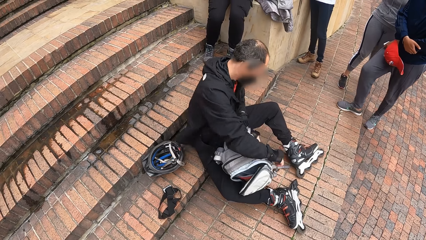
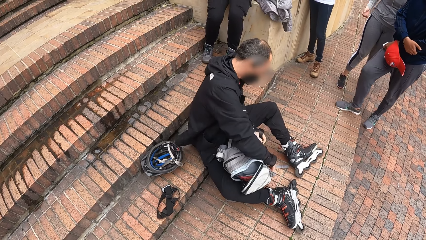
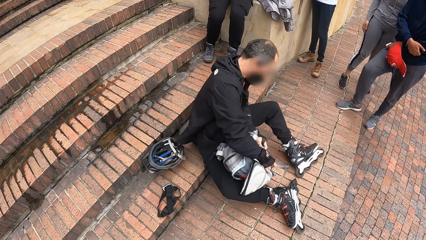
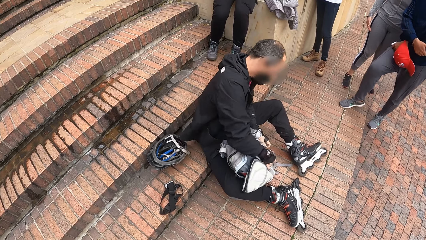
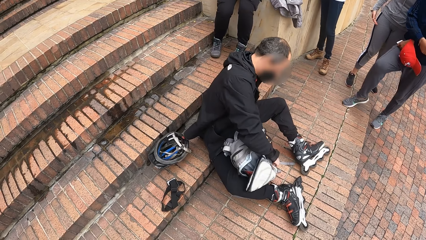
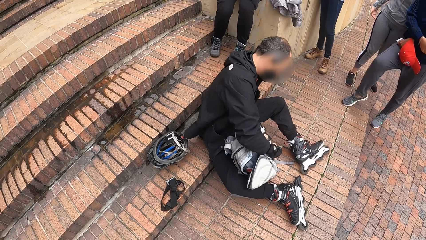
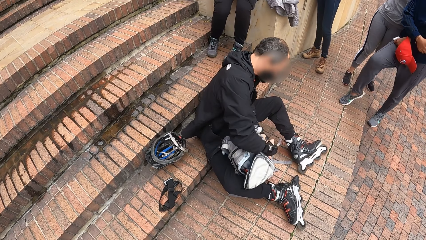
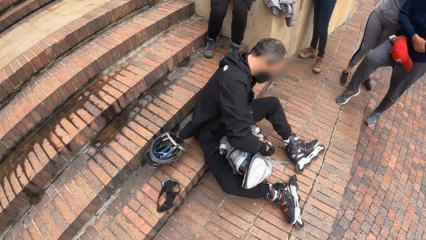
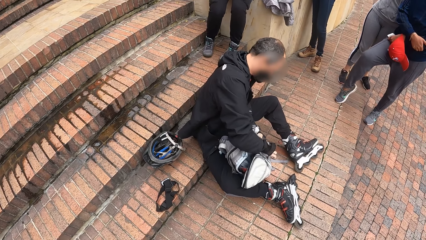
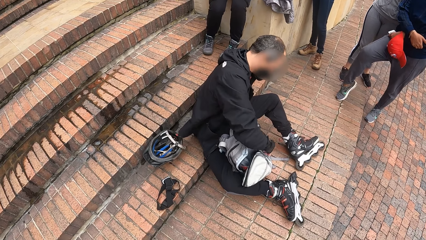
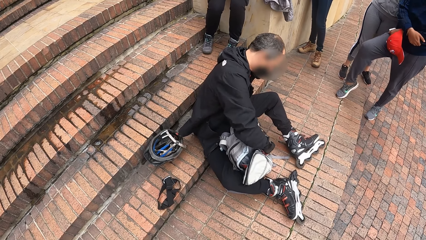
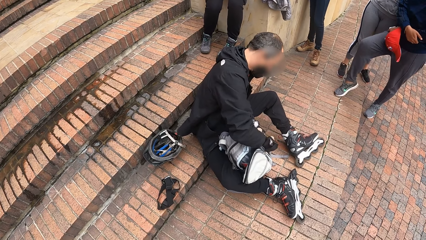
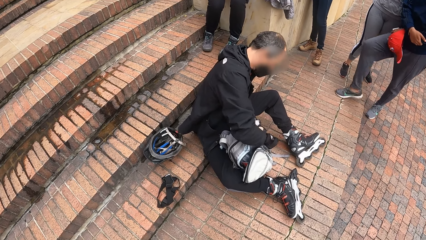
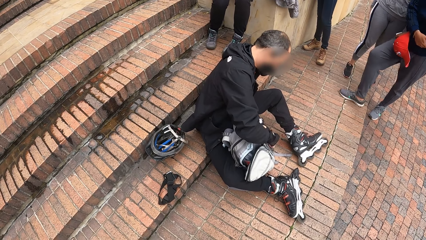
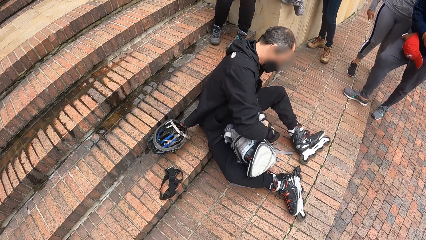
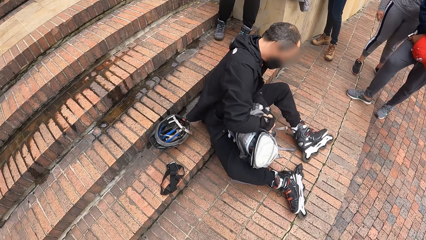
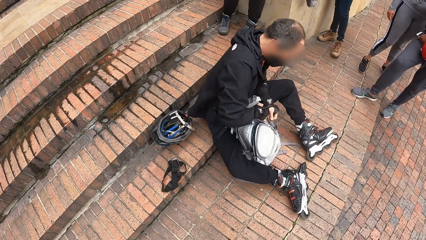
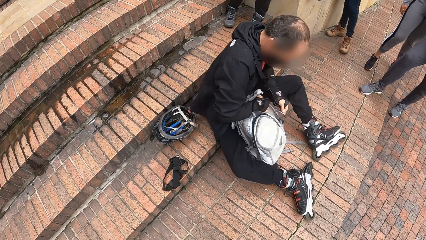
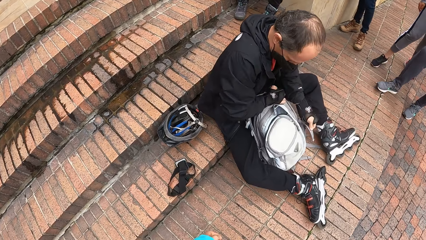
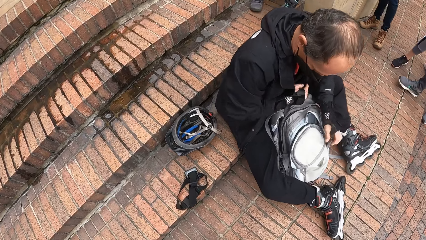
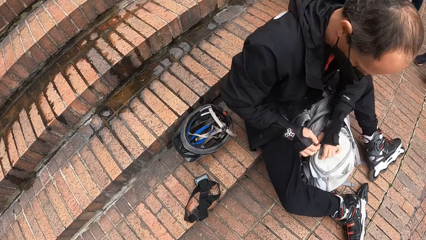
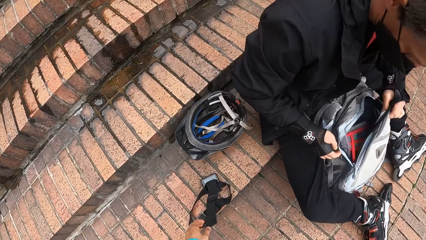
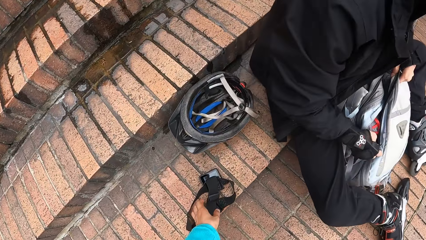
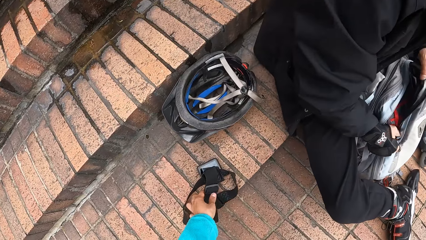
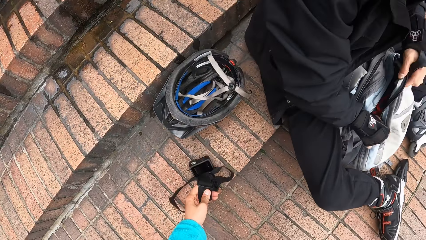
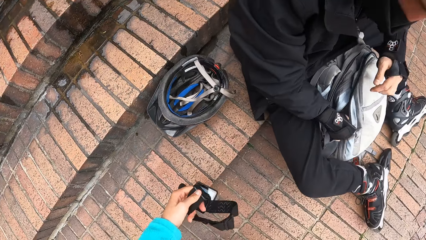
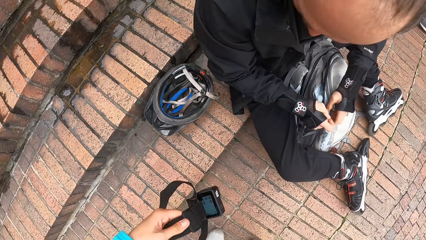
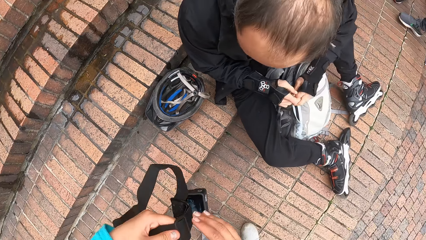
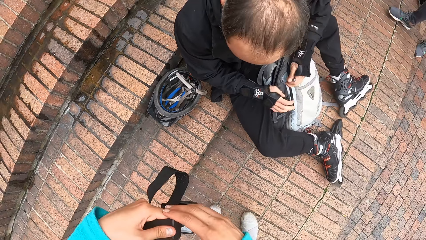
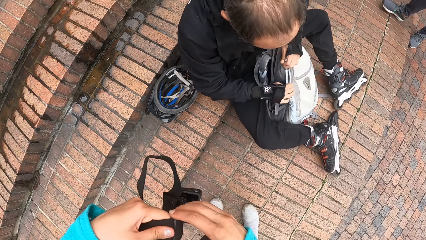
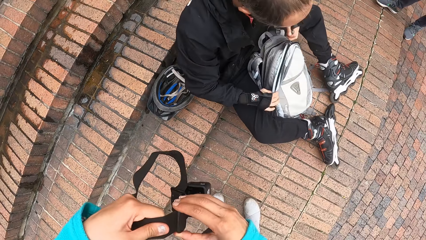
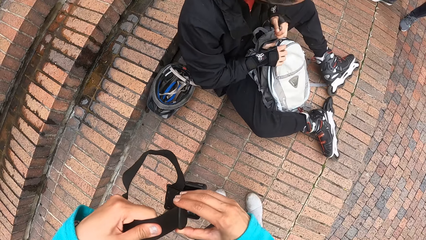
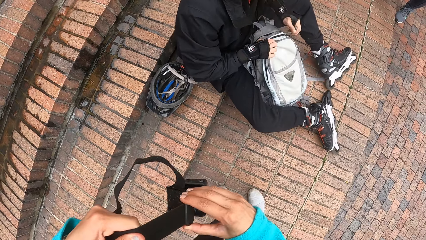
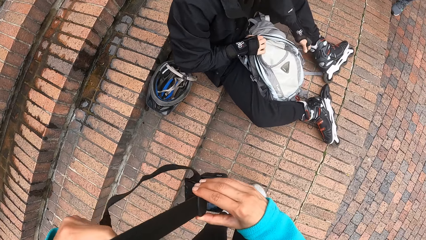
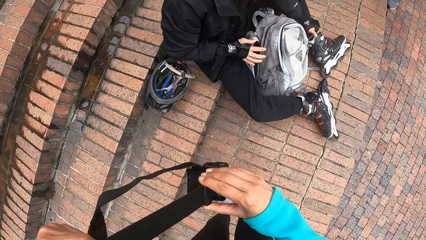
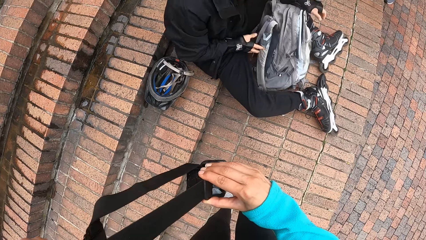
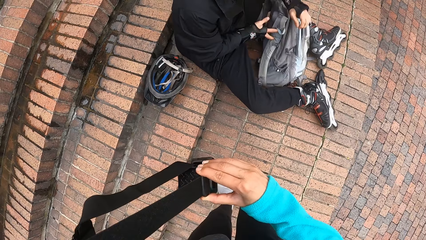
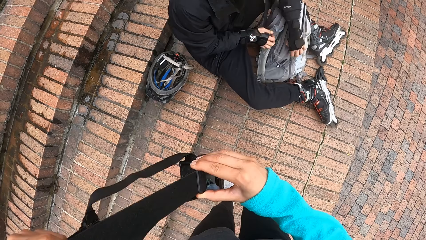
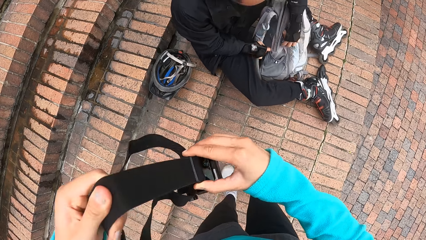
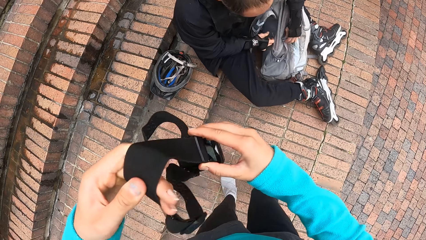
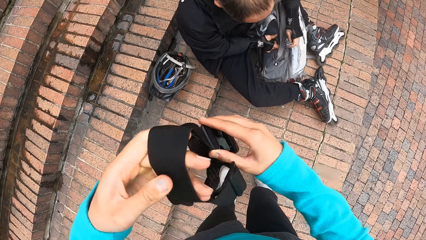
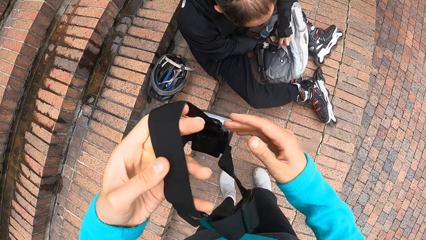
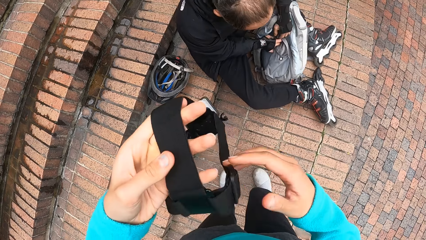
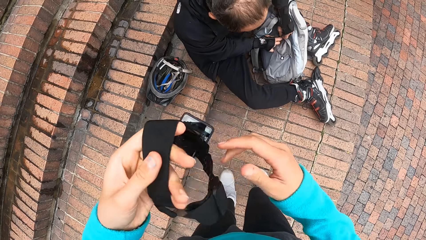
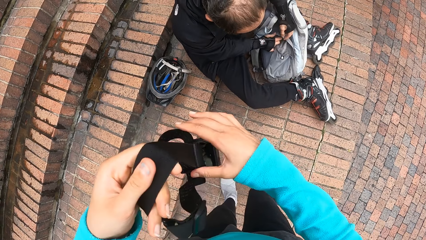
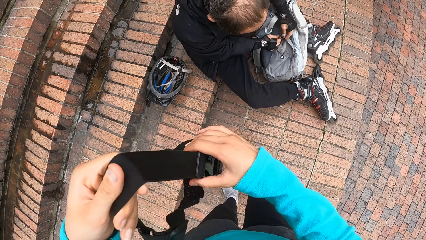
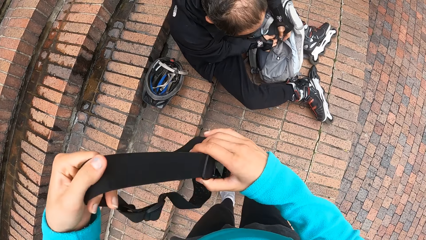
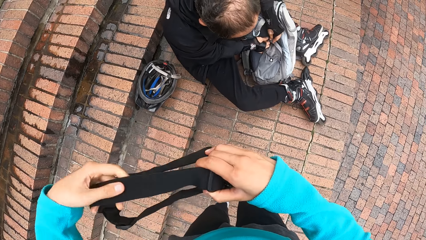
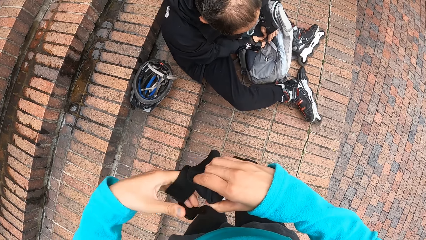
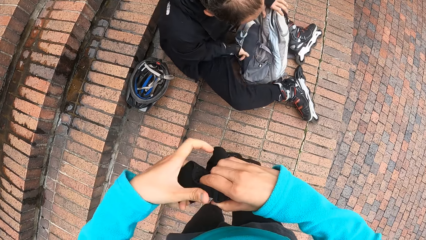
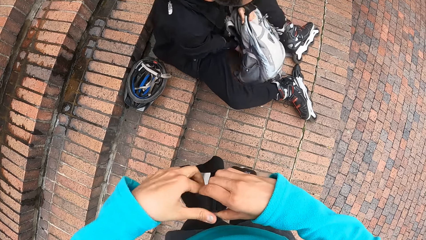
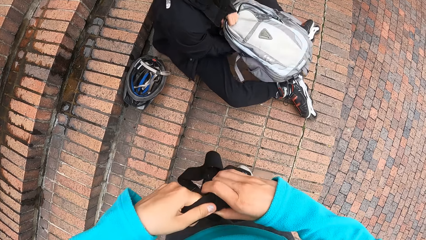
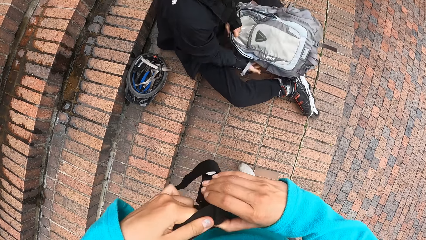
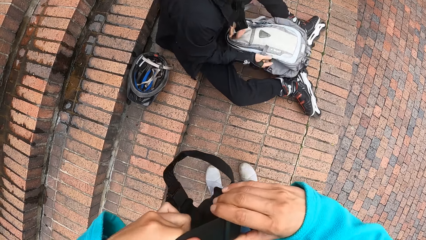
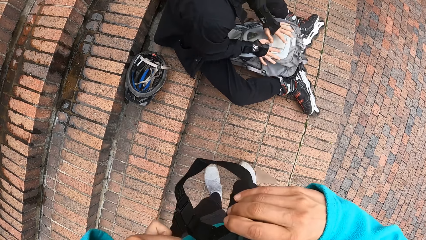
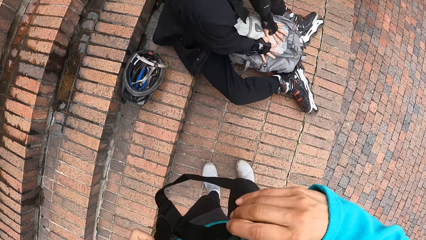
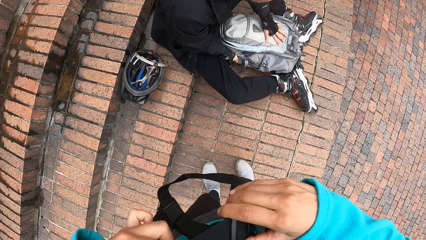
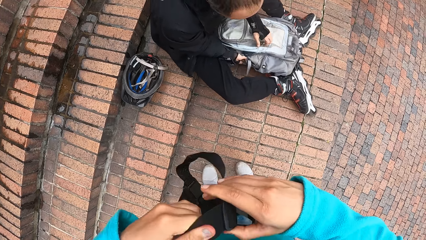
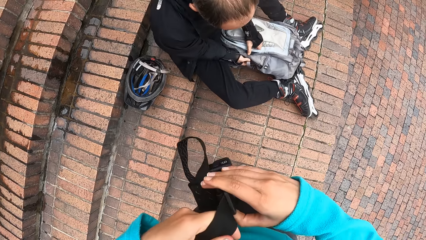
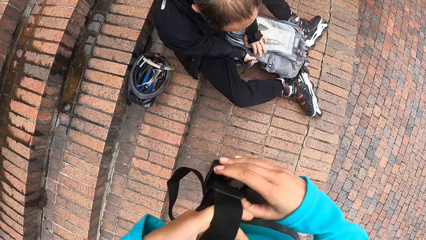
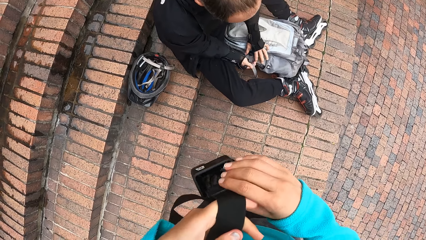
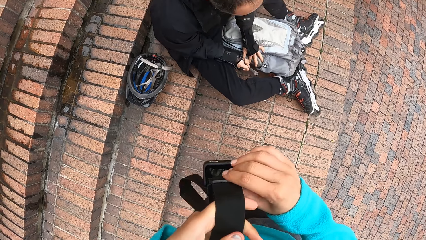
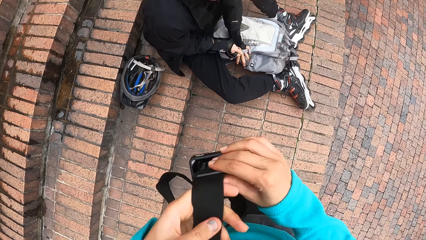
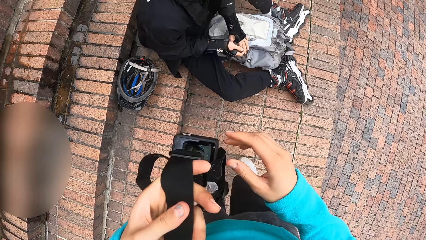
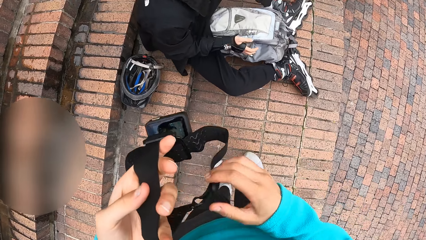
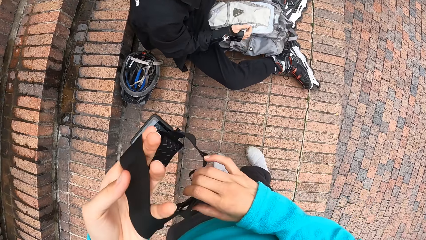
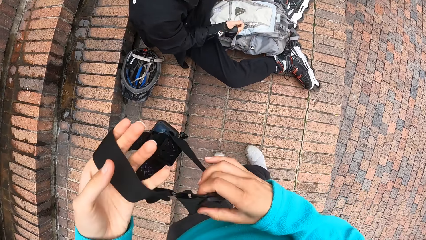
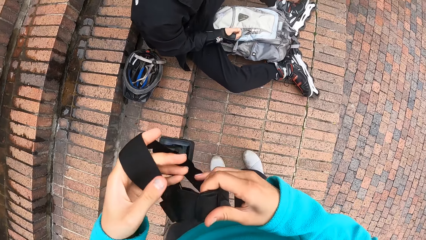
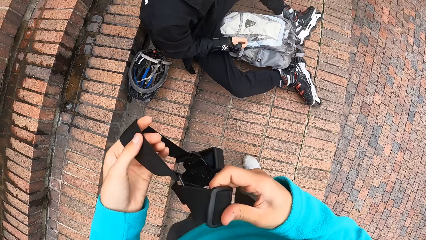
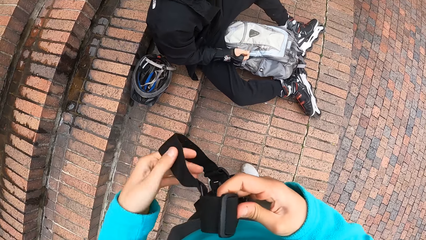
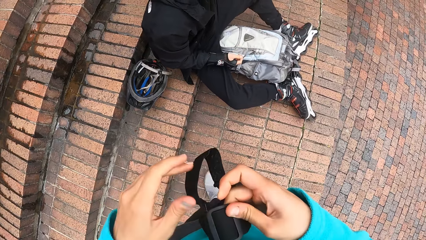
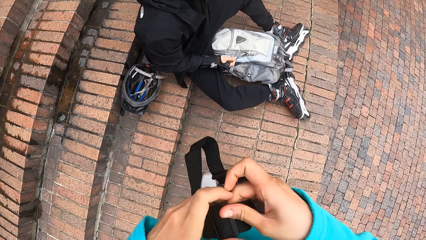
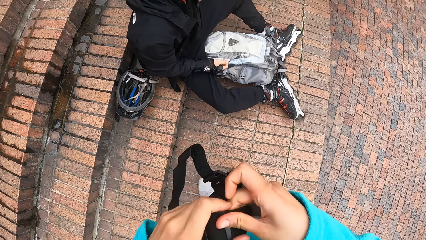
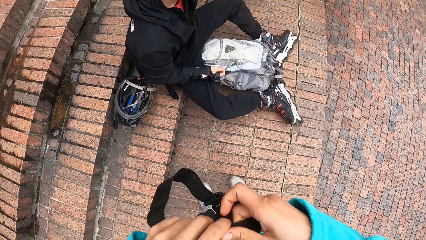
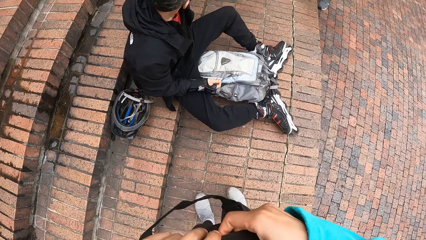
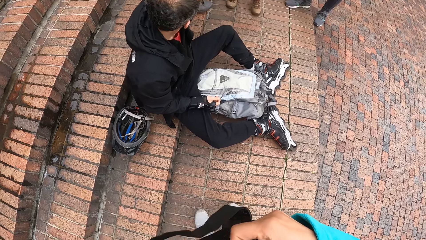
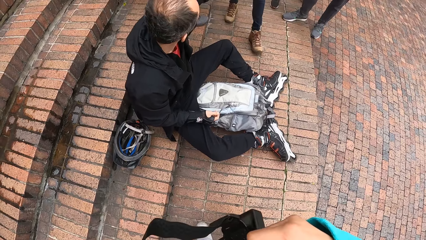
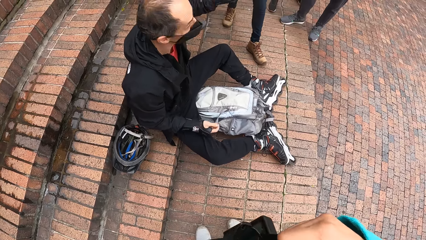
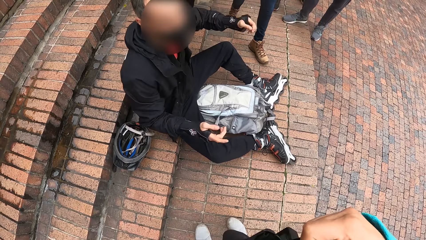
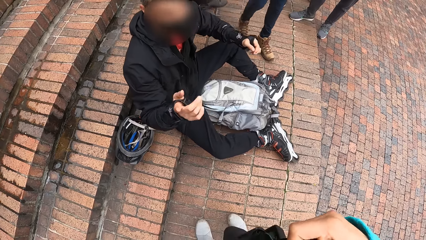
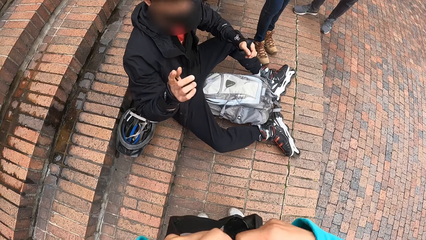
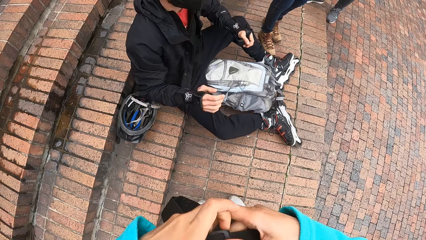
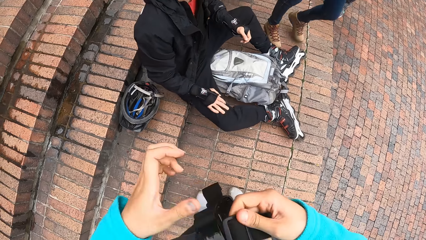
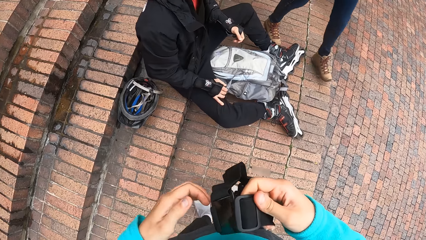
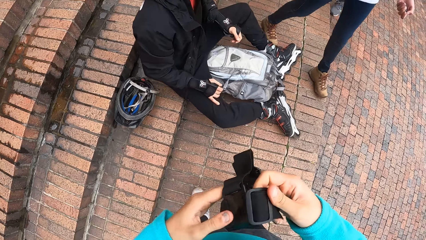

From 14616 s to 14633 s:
The camera wearer picks up the camera or camera belt on the floor with her left hand. The man zips the backpack on the floor with his right hand. The man moves the zip in his right hand to his left hand. The man zips the backpack on the floor with his left hand. The camera wearer holds the camera with both hands. She adjusts the headband of the camera with both hands and touches the camera belt. The man drops the backpack on the floor with both hands. The man interacts with the woman.
